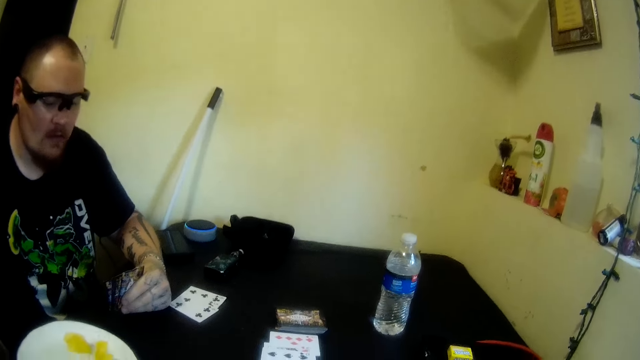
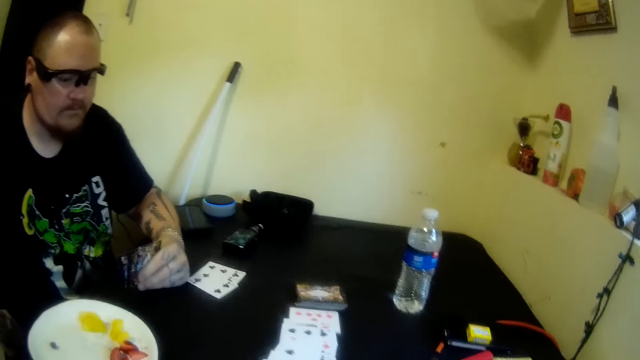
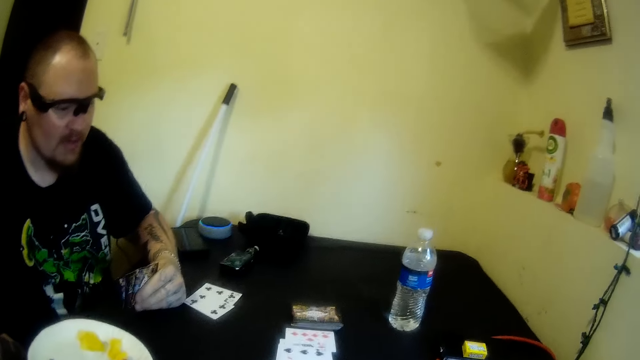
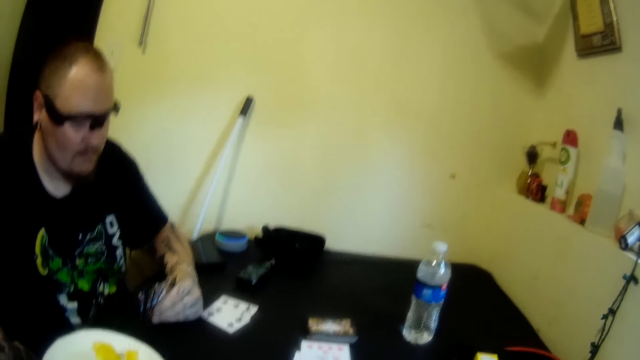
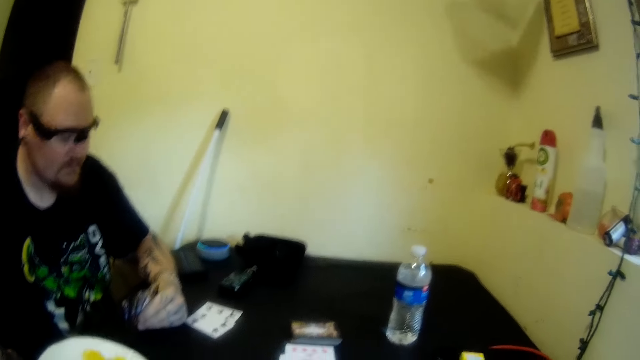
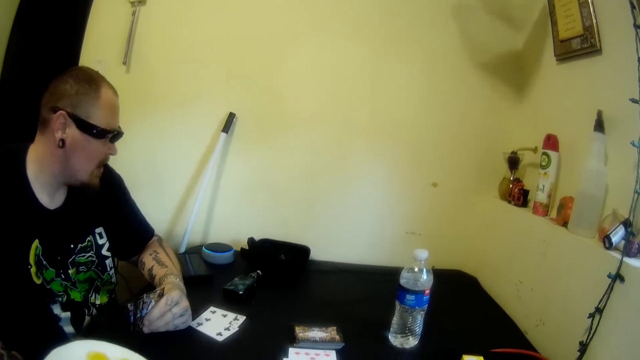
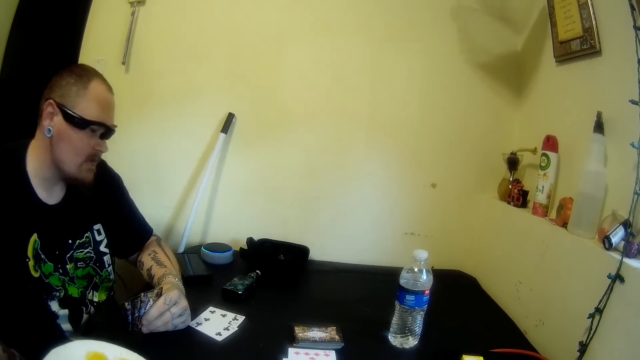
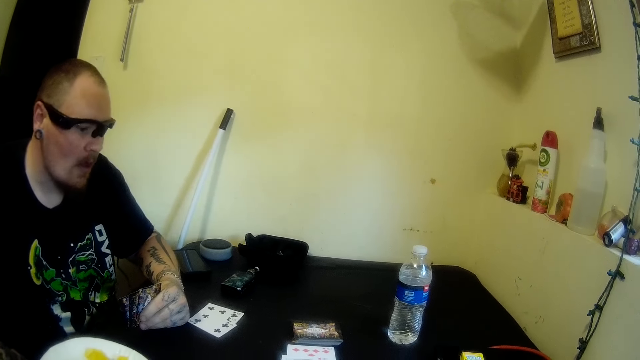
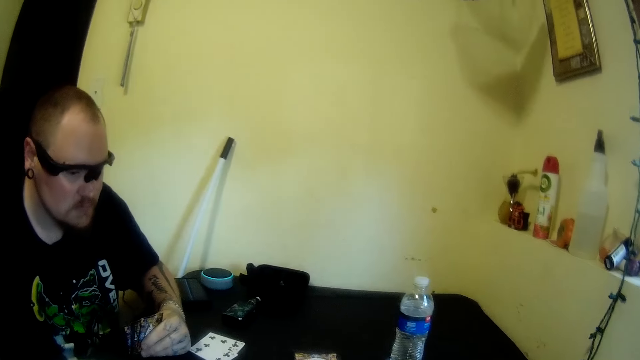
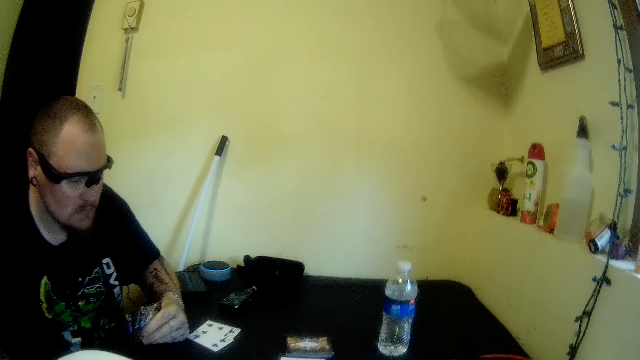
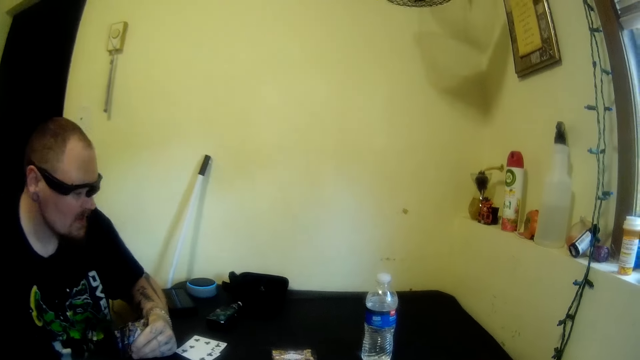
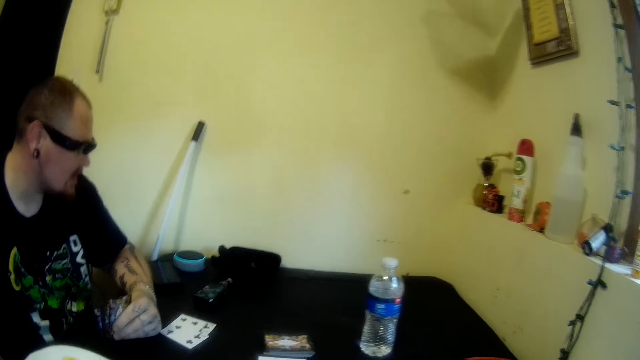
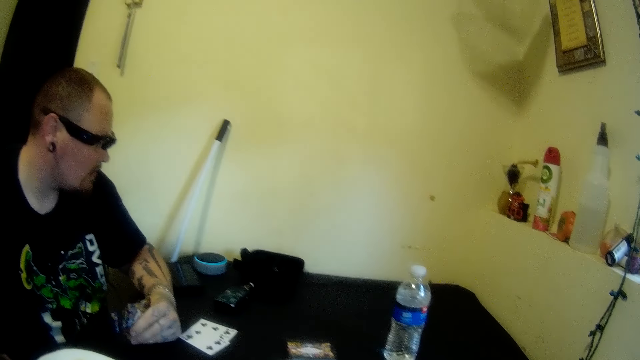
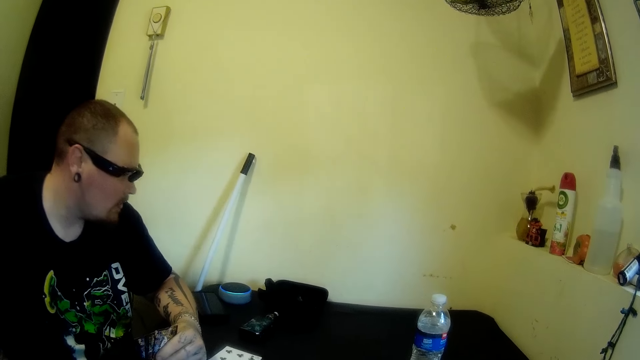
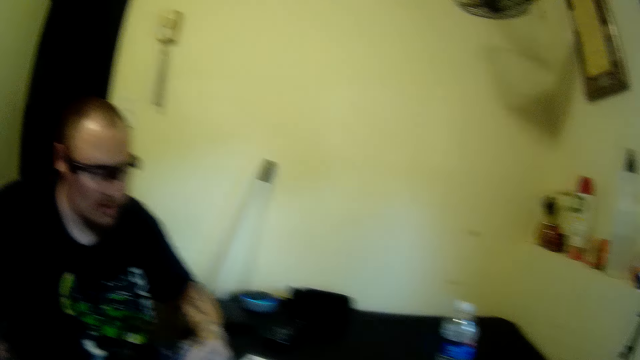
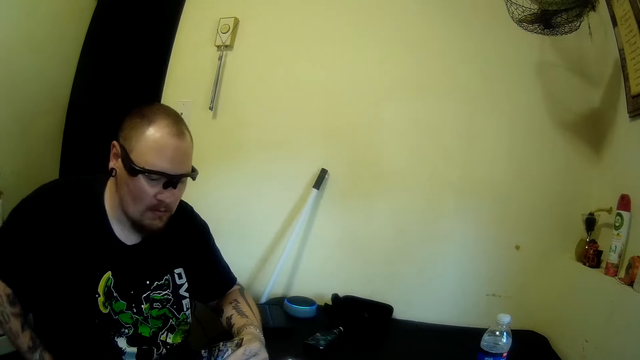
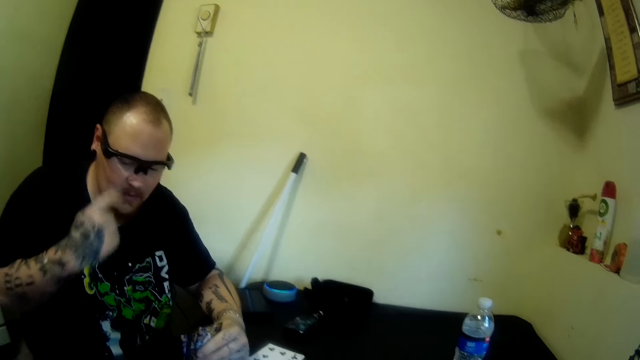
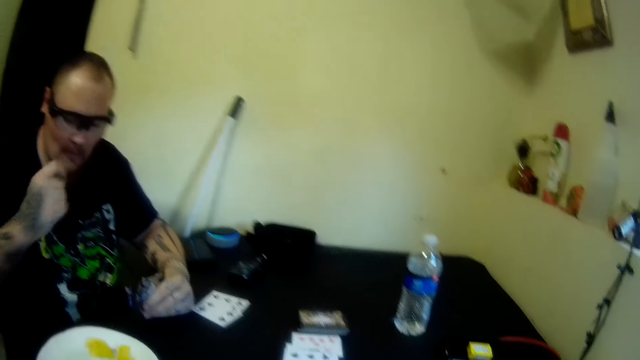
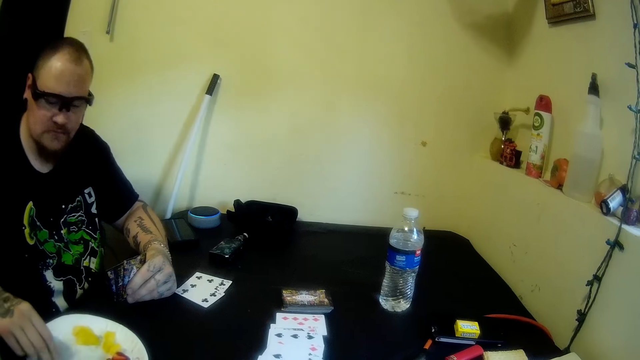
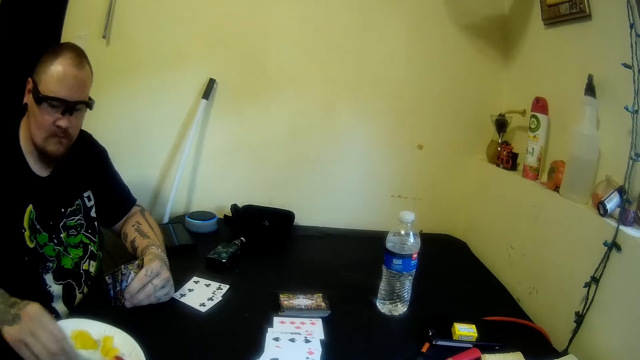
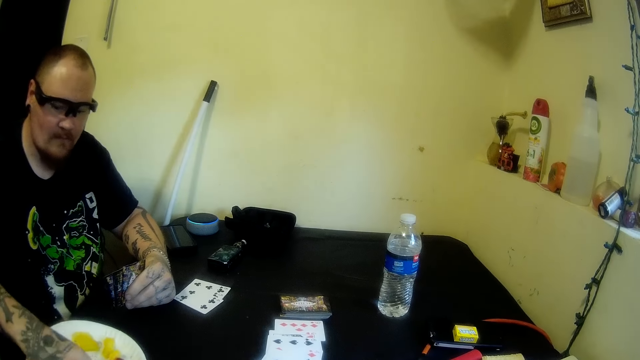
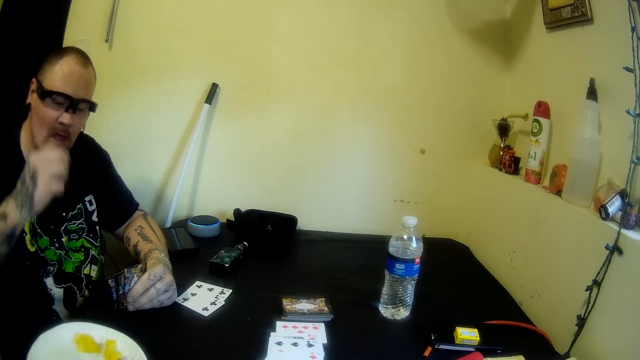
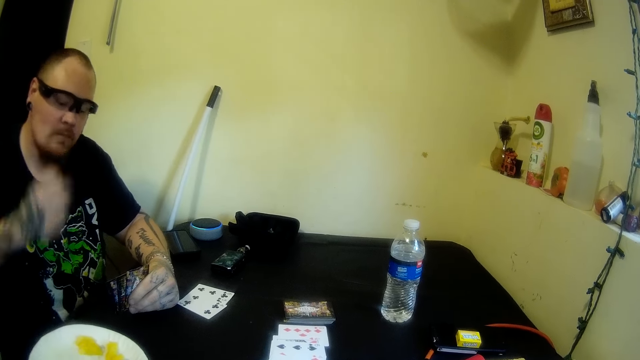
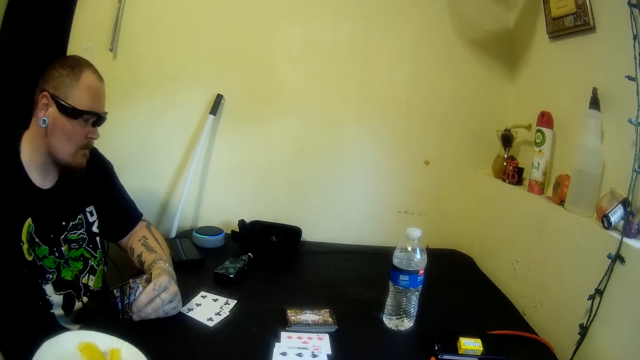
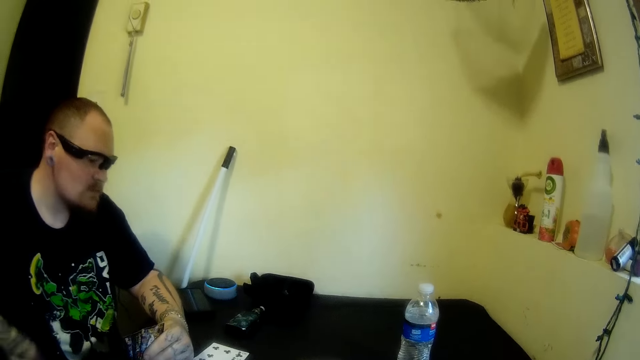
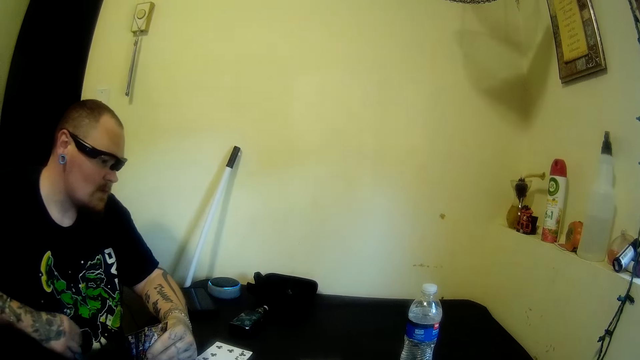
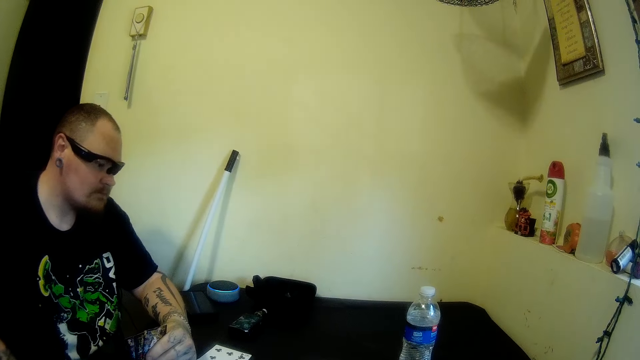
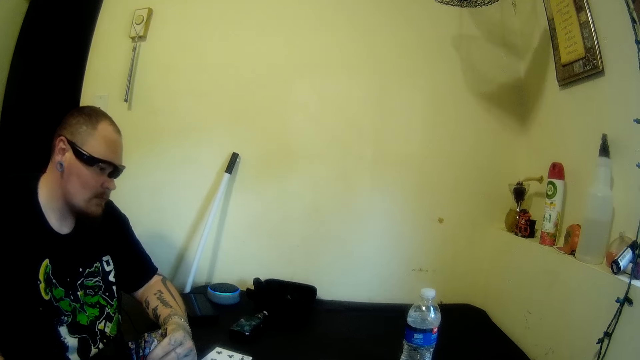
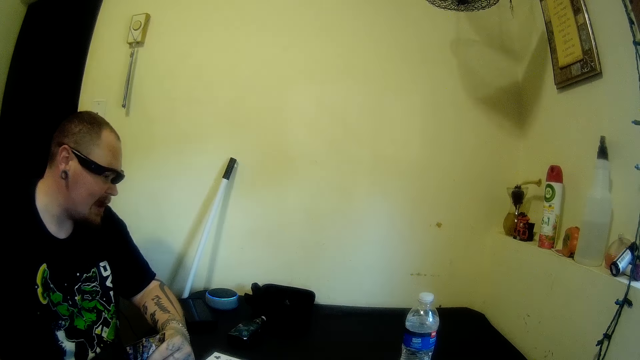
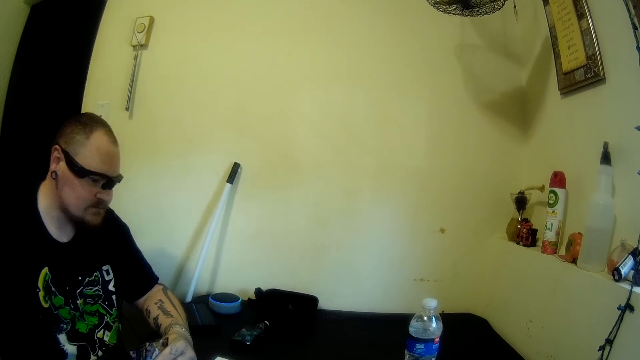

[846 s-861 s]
The camera wearer plays a card. A man wipes the face. The man picks the plantain from the plate on the table with his right hand. The man puts the plantain in his mouth with his right hand and wipes the hand.

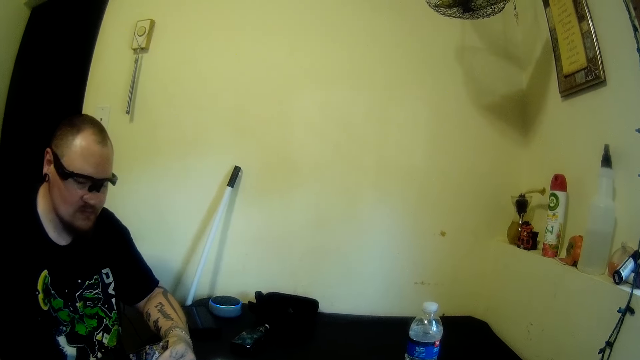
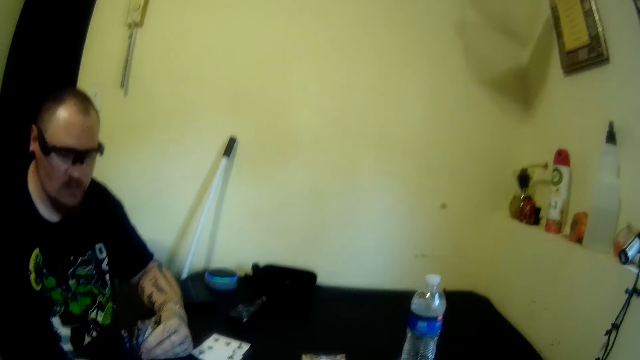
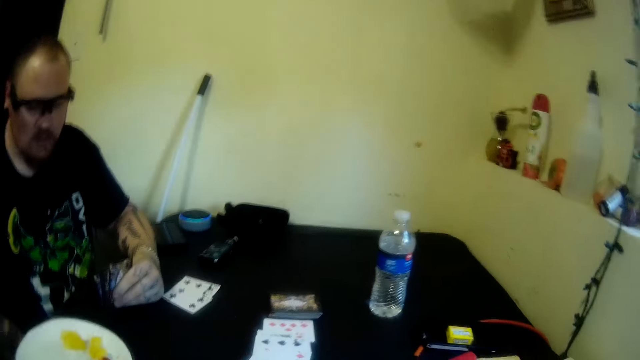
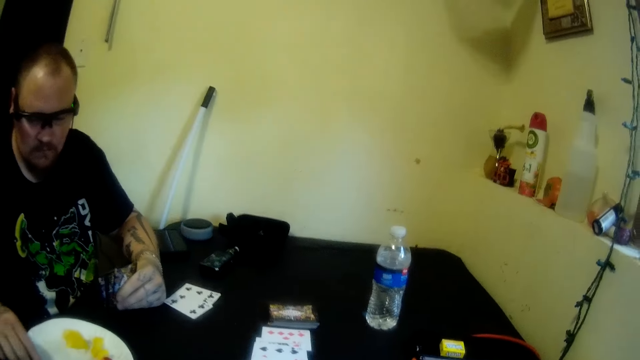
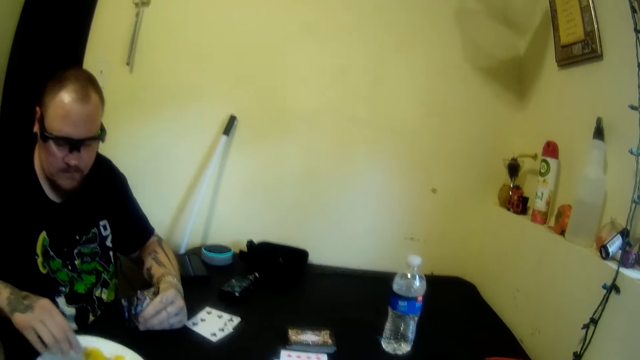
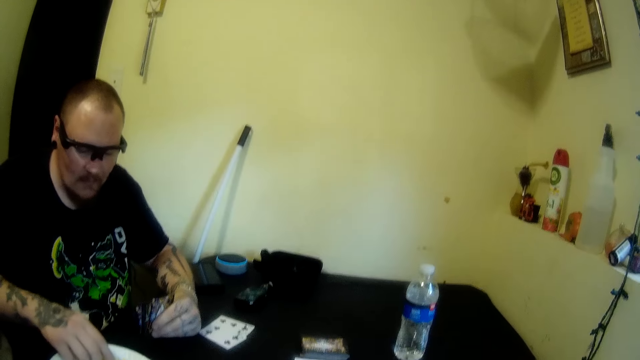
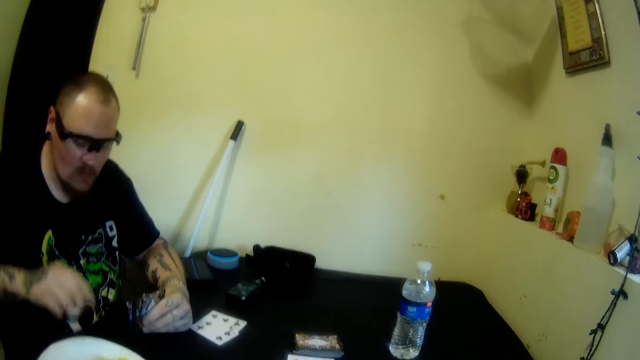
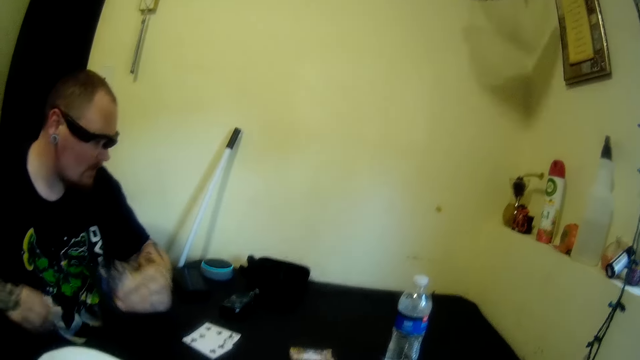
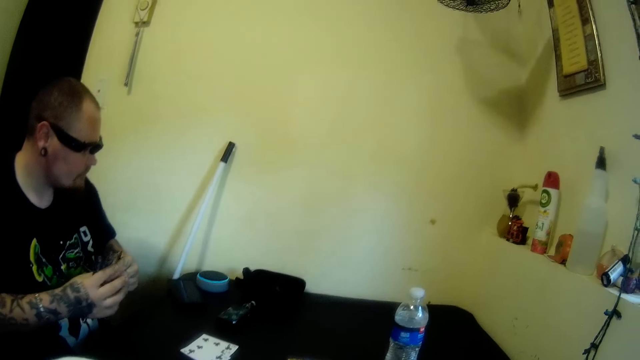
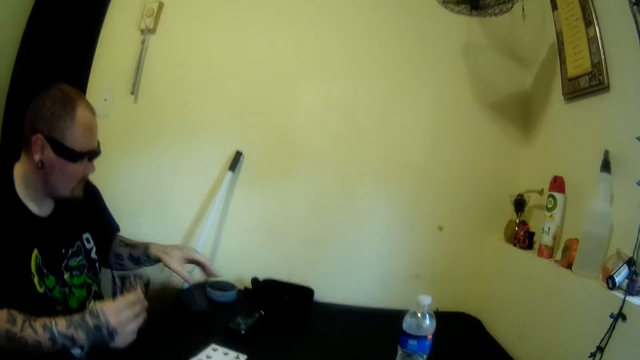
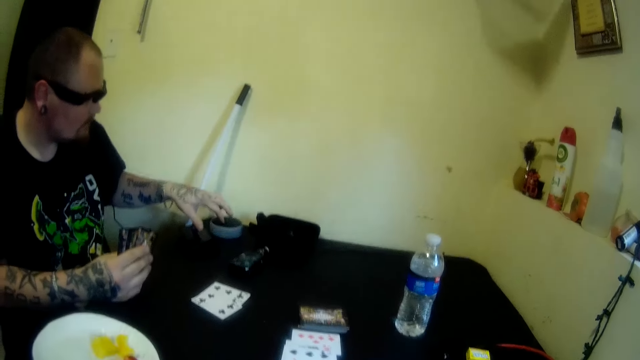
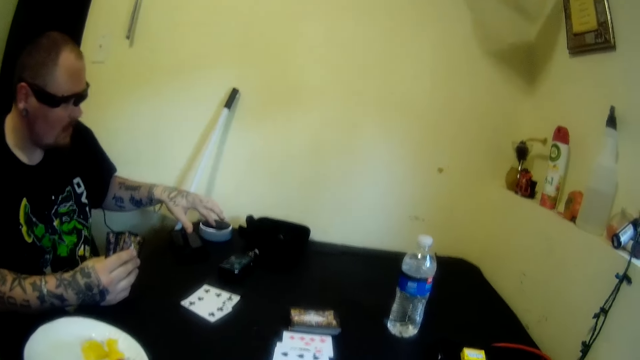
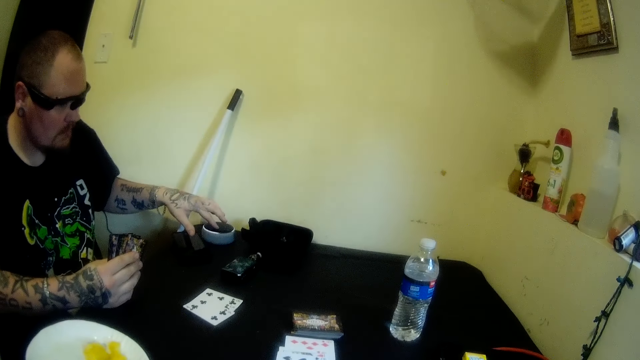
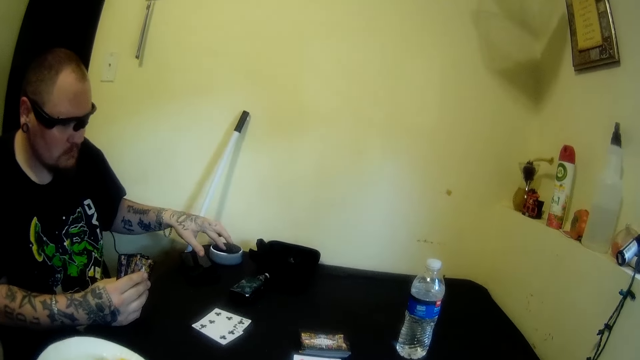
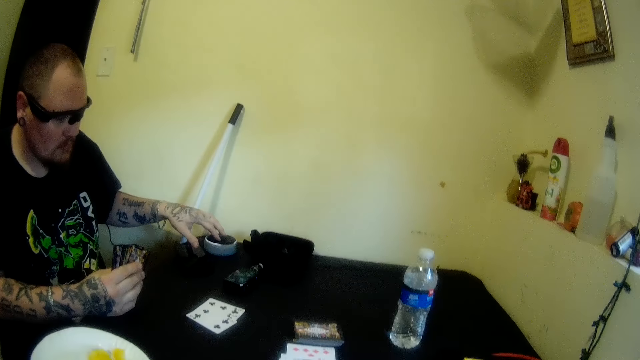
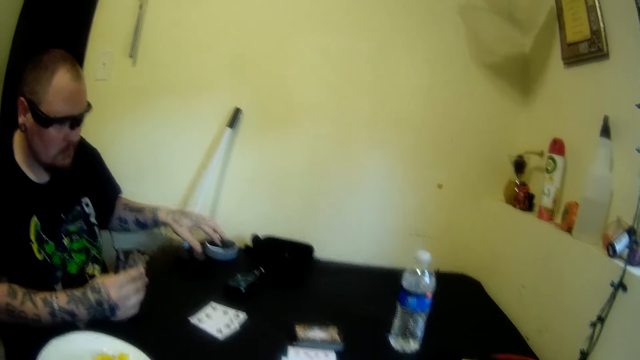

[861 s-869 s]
A man passes the cards in his left hand to his right hand. The man puts on a sound system with his left hand. The man regulates the volume of the radio.
